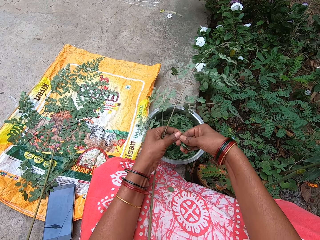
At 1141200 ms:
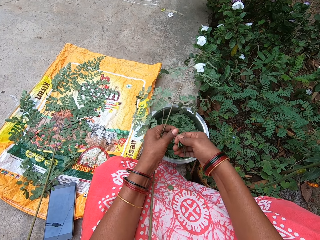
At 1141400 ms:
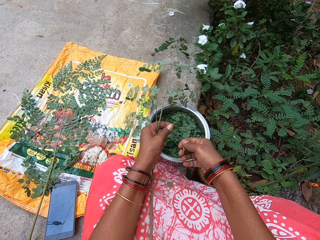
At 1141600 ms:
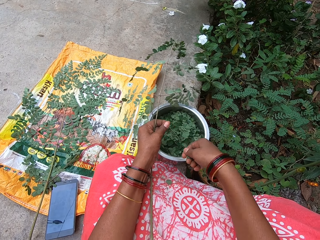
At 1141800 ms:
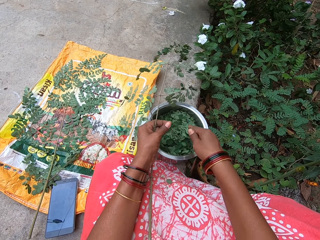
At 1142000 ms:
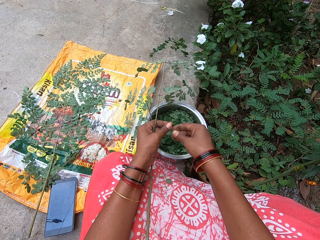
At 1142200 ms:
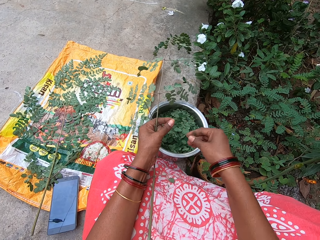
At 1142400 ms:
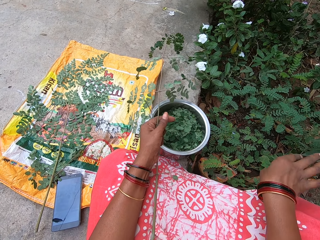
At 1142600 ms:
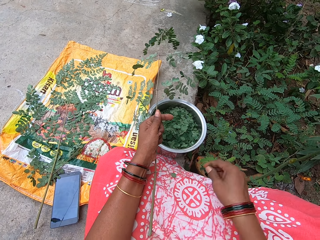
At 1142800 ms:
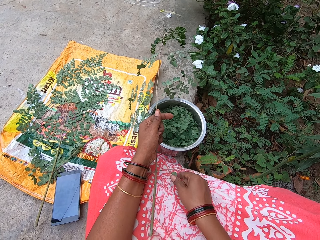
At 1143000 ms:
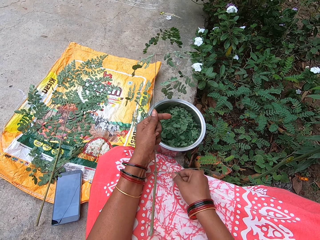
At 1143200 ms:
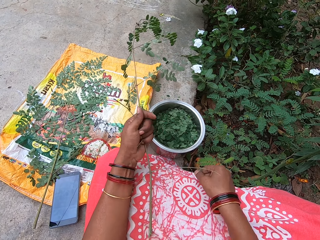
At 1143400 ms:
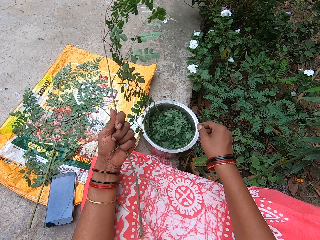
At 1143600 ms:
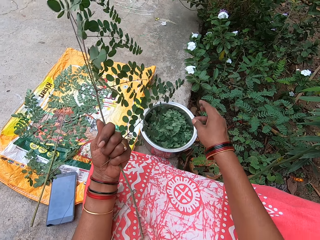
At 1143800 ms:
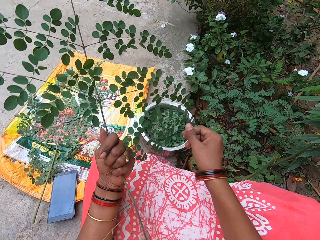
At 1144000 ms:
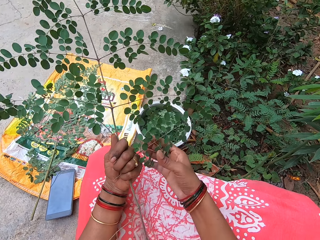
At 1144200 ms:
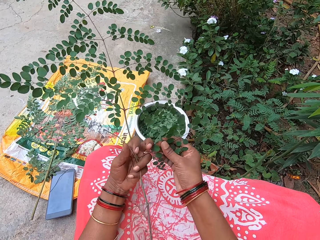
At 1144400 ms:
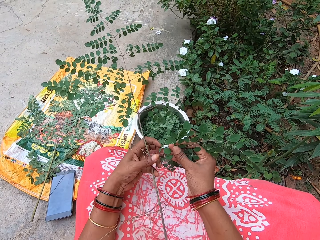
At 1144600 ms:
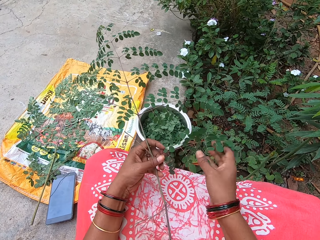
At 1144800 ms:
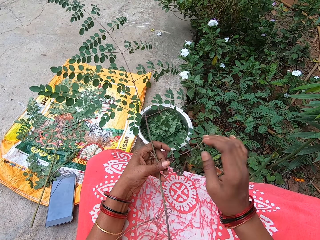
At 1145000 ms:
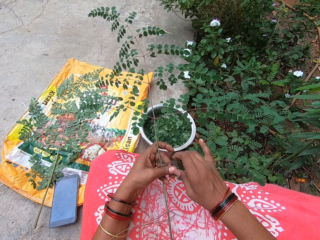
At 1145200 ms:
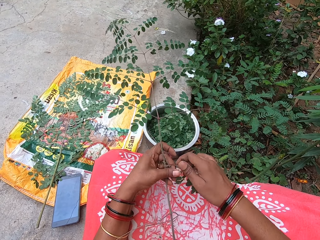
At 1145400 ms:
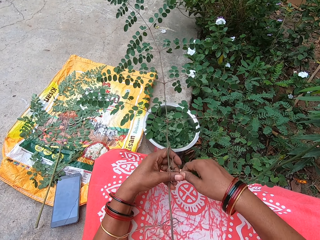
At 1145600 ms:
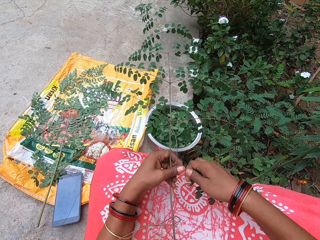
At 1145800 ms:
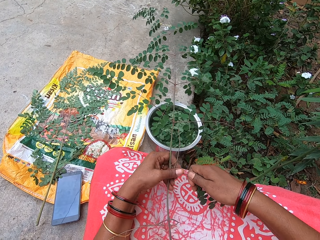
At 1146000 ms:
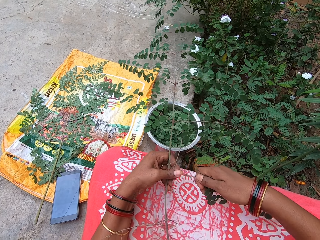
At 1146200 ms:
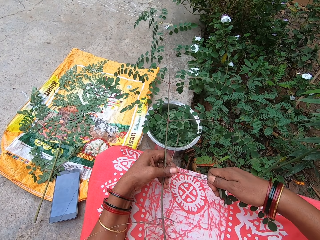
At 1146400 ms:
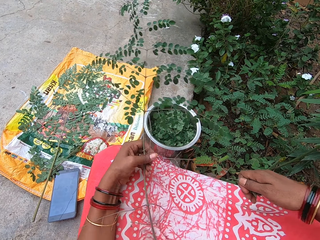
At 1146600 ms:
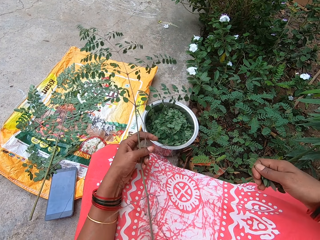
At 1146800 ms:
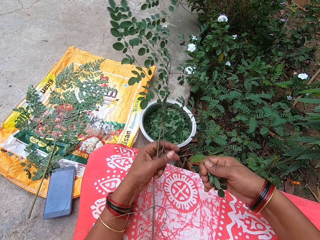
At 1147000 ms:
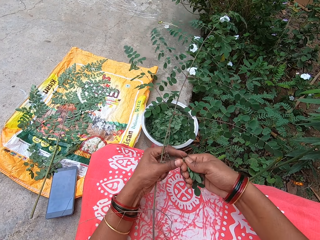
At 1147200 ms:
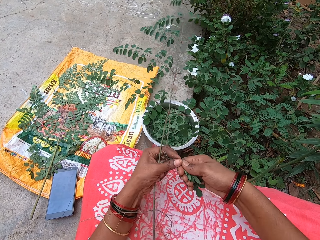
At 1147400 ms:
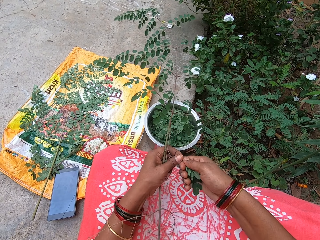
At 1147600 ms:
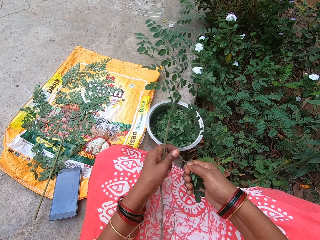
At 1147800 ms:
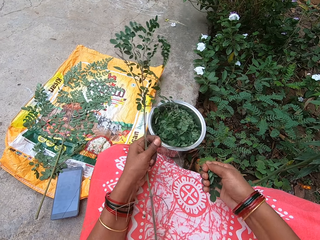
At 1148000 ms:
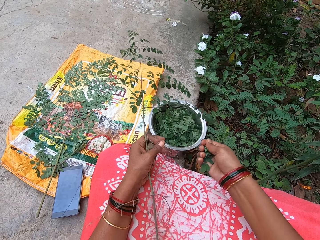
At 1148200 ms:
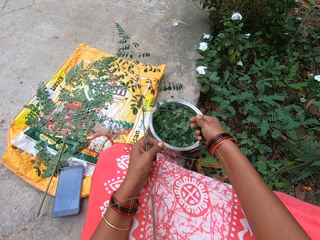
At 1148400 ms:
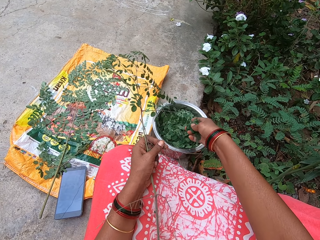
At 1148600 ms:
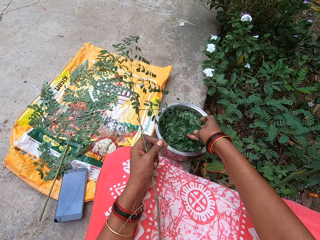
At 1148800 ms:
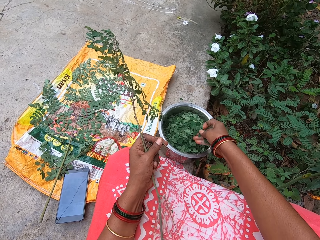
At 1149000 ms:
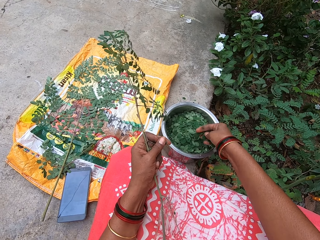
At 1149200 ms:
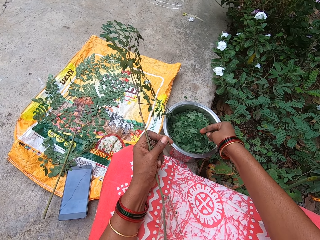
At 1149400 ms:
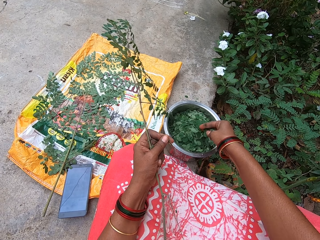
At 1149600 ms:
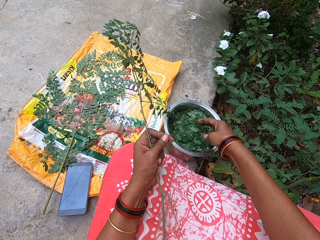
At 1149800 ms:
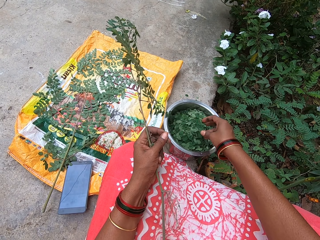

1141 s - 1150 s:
The camera wearer removes leaves from the petiole in her left hand with her right hand. She puts the leaves into the bowl on the ground with her right hand. She takes the petiole from her left hand with her right hand. She tosses the petiole away to the field with her right hand. She takes a leaf from her dress with her right hand. She drops the leaf into the bowl on the ground with her right hand. She holds a petiole of the plant in her left hand with her right hand. She pulls out the petiole from the plant in her left hand with her right hand. She holds the petiole in her right hand with her left hand. She removes leaves from the petiole in her left hand with her right hand. She puts the leaves into the bowl on the ground with her right hand.

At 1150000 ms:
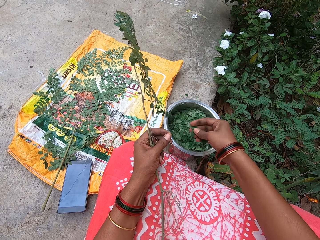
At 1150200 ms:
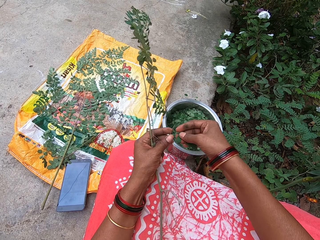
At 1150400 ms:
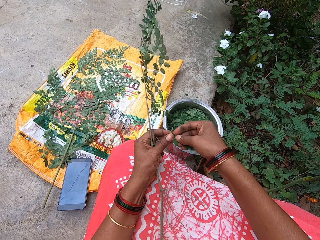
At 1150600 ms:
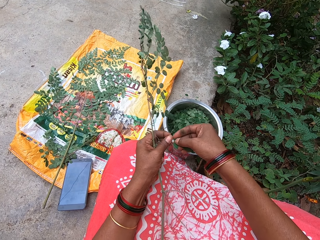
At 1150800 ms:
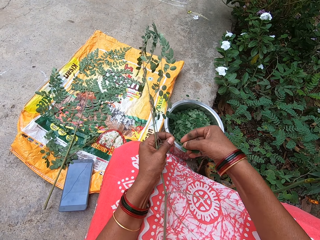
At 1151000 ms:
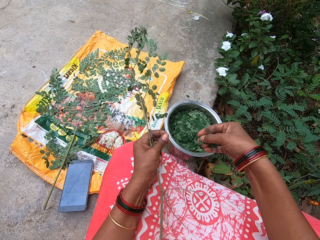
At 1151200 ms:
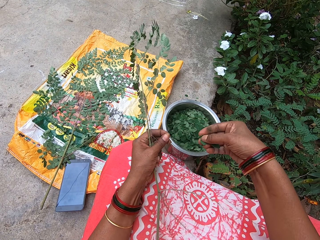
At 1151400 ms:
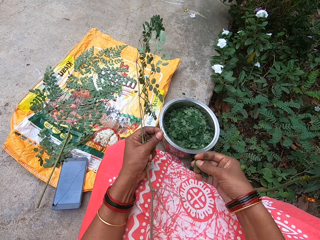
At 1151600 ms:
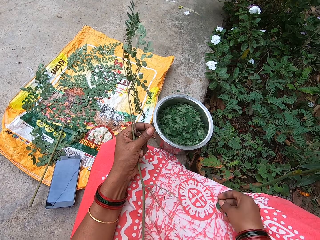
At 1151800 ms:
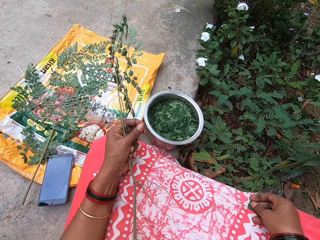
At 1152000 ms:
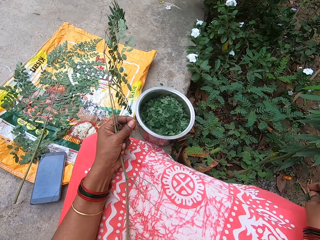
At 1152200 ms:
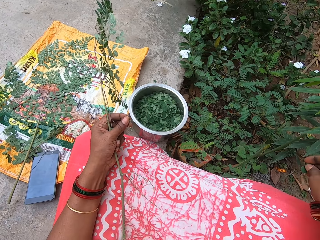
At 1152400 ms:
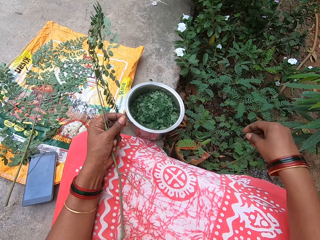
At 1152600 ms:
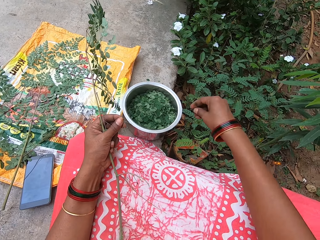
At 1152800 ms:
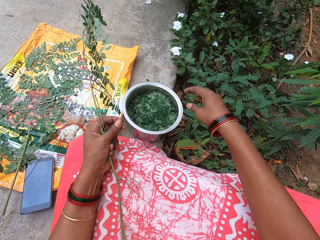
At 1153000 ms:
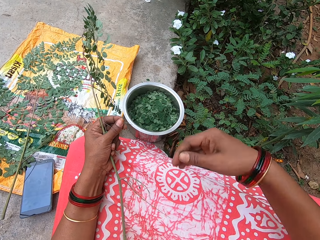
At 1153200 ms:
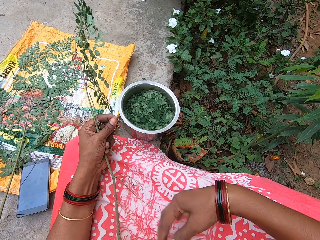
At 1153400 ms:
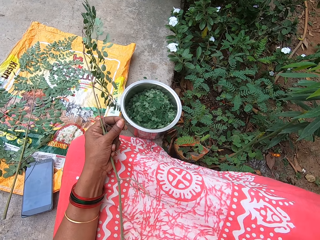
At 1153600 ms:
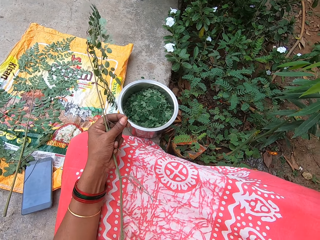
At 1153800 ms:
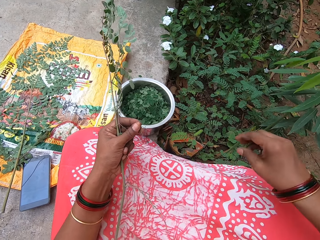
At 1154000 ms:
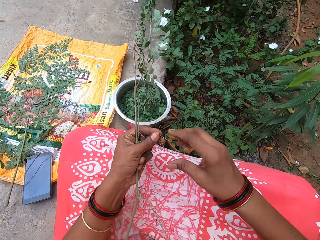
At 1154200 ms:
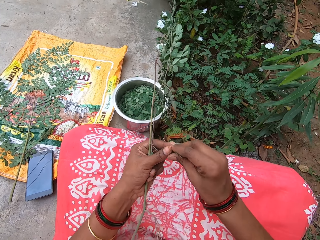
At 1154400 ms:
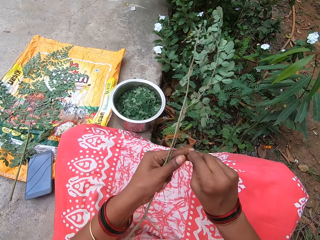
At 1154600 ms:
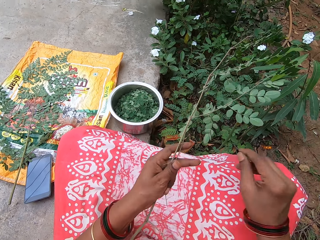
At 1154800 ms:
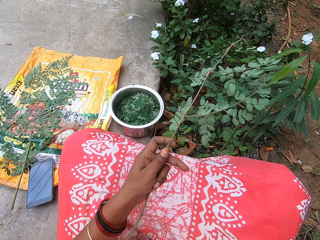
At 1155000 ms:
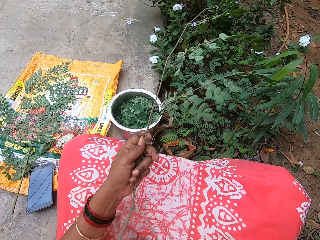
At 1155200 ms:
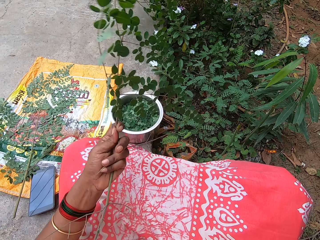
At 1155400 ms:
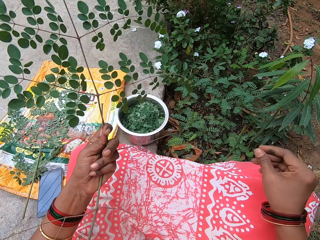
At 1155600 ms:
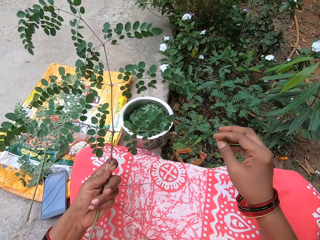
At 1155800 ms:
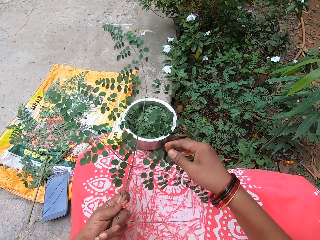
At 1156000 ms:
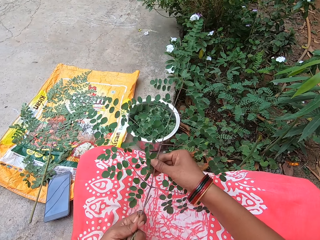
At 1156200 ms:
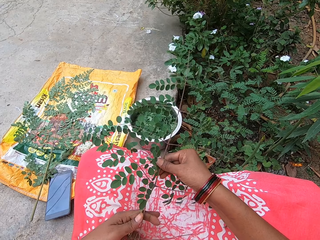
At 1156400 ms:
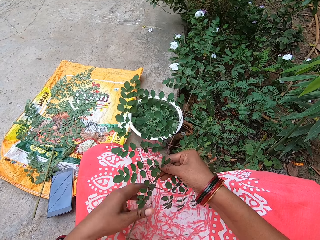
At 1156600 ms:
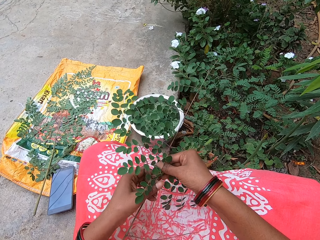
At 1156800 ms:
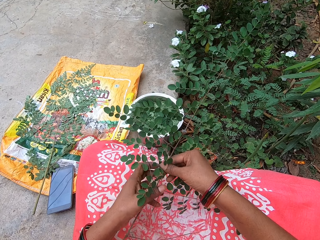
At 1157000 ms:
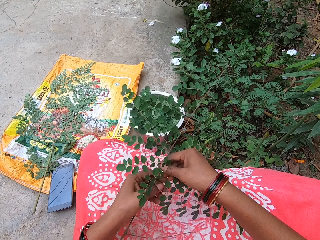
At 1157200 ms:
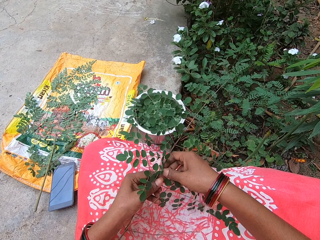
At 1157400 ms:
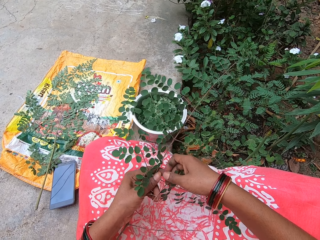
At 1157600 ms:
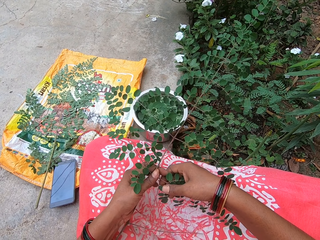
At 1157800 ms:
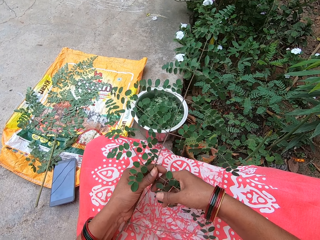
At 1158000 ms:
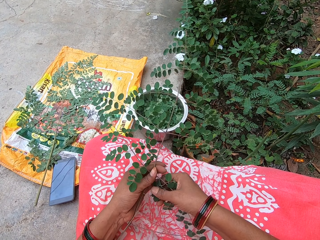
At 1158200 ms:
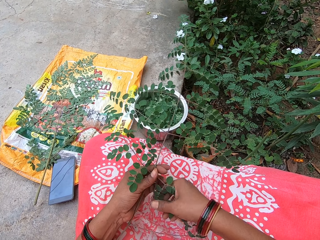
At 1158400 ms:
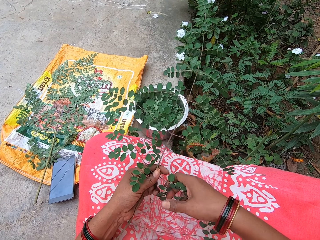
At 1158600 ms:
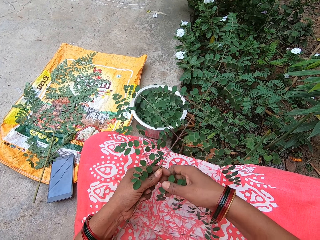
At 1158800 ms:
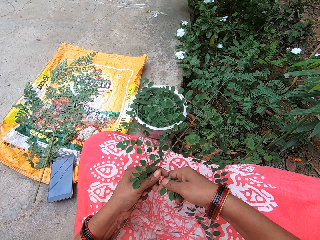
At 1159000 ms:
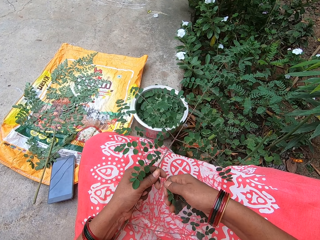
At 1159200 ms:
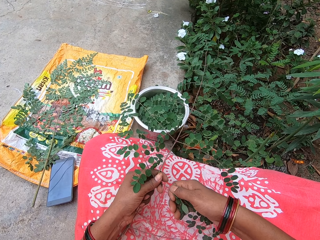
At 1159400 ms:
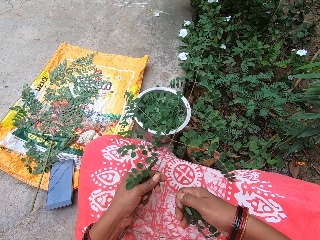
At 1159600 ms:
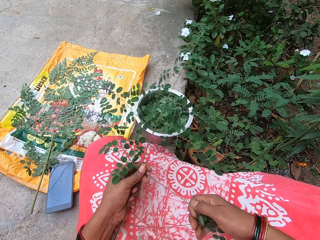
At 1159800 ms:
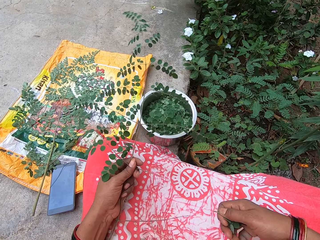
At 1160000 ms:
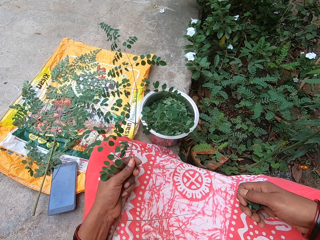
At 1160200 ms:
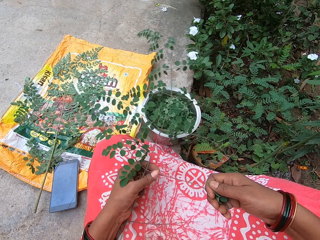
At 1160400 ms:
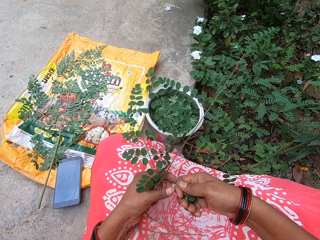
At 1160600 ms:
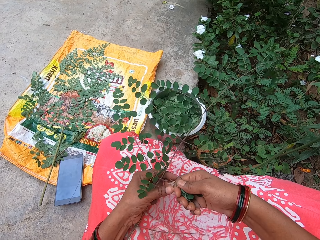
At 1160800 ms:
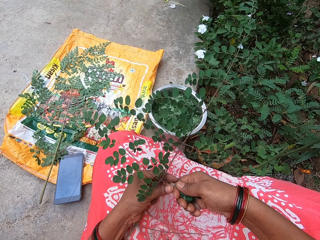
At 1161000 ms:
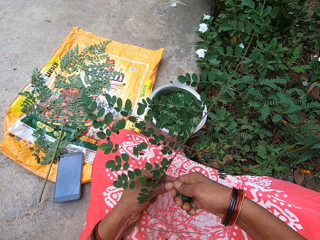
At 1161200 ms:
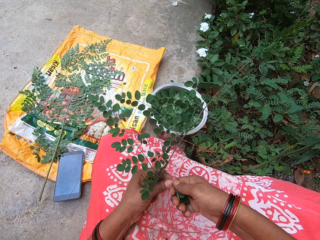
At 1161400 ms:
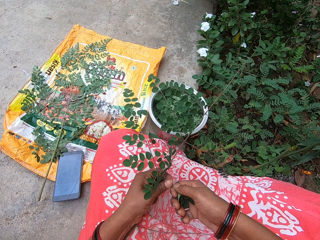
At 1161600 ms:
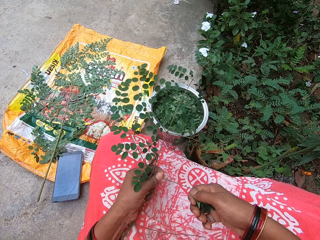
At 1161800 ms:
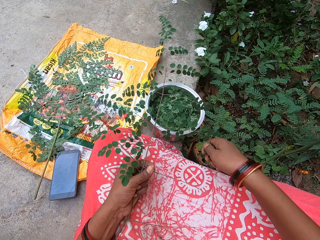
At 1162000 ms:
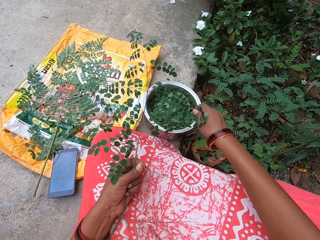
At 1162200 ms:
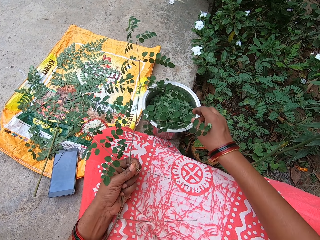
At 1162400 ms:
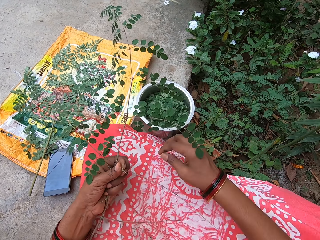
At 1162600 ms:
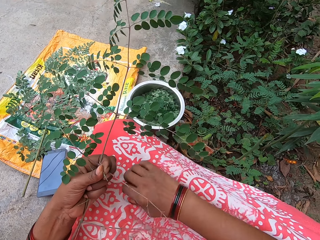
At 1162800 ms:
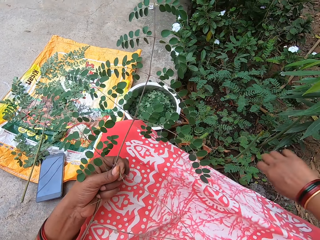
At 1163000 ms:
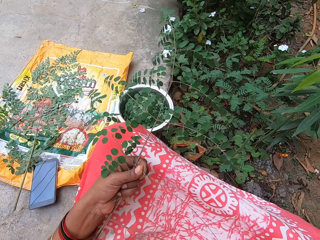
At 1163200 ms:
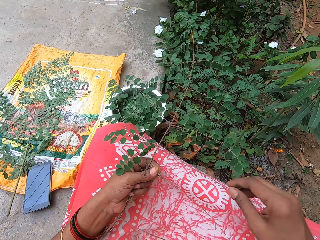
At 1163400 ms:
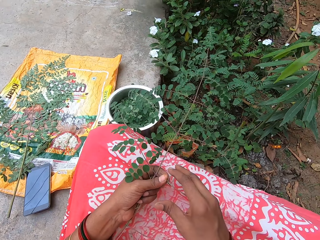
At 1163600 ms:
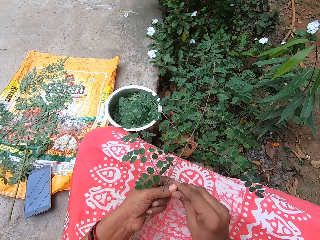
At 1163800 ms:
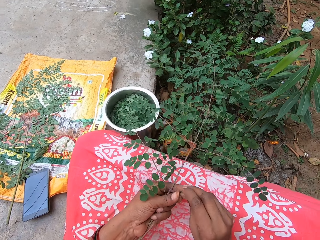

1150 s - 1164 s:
The camera wearer holds the petiole in her right hand with her left hand. She removes leaves from the petiole in her left hand with her right hand. She rubs her right hand on her dress. She puts the leaves into the bowl on the ground with her right hand. She brushes her dress with her right hand. She takes the petiole from her left hand with her right hand. She throws the stalk leaves to the field. She takes the plant from her left hand with her right hand, and takes the plant from her right hand with her left hand. She removes leaves from the plant in her left hand with her right hand. She holds a petiole in her right hand with her left hand. She removes leaves from the petiole in her left hand with her right hand. She puts the leaves into the bowl on the ground with her right hand. She brushes her dress with her right hand. She takes the petiole from her left hand with her right hand.
